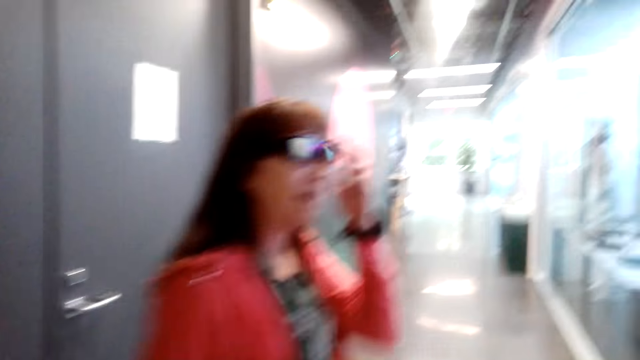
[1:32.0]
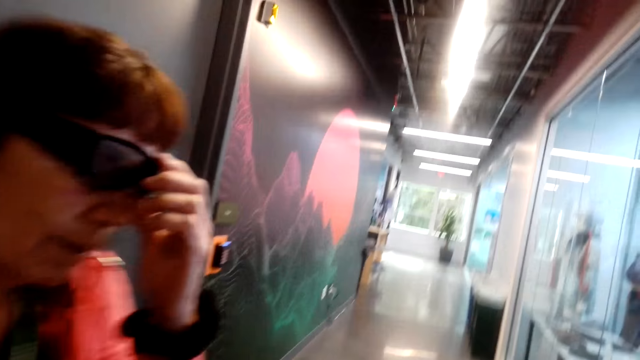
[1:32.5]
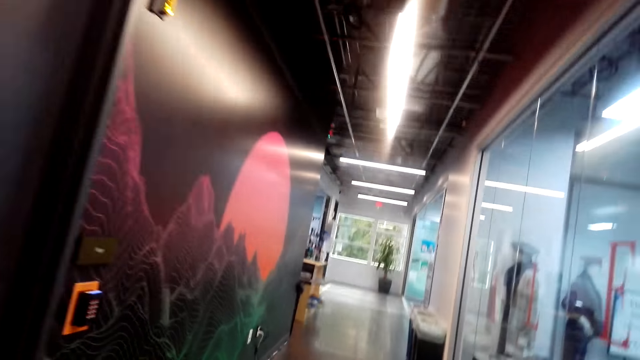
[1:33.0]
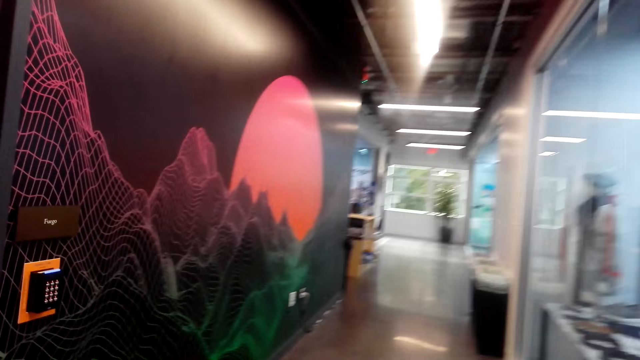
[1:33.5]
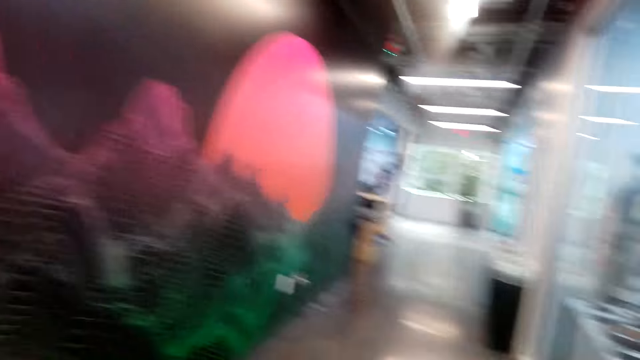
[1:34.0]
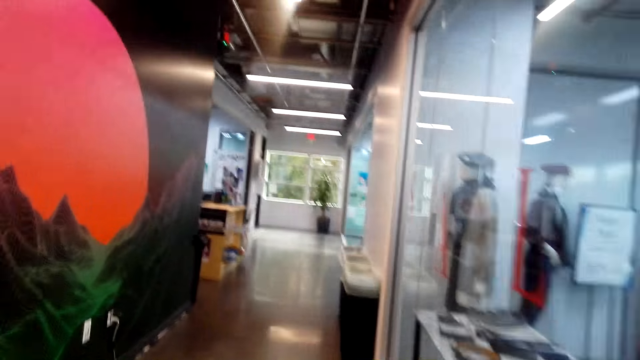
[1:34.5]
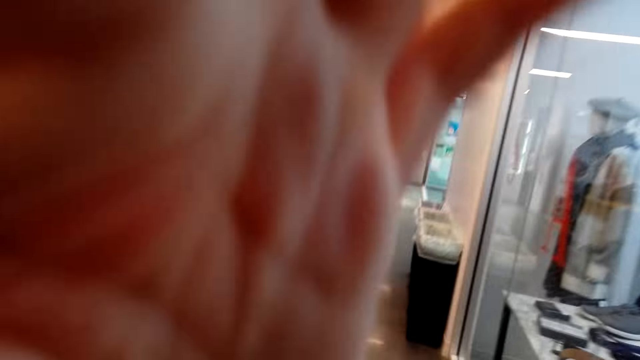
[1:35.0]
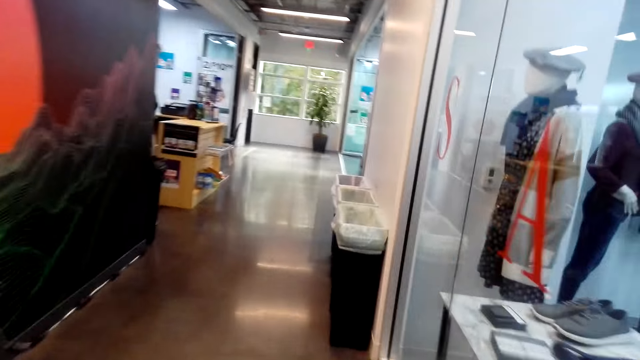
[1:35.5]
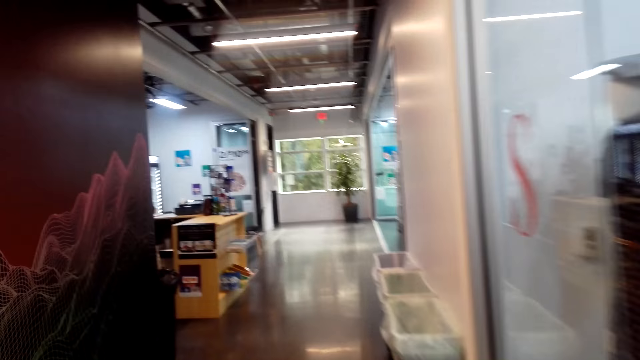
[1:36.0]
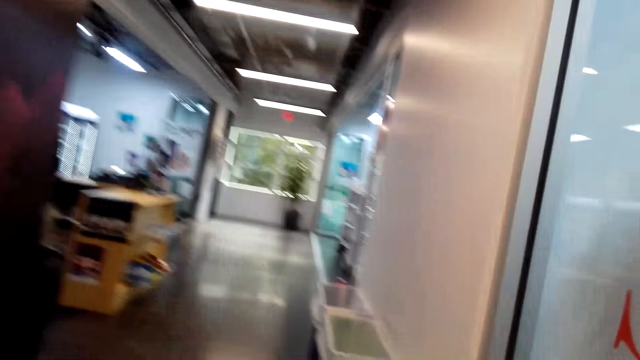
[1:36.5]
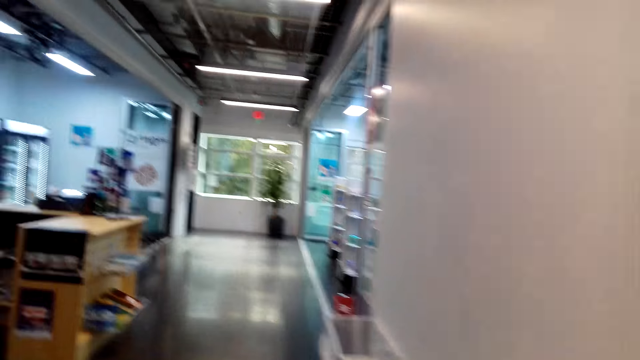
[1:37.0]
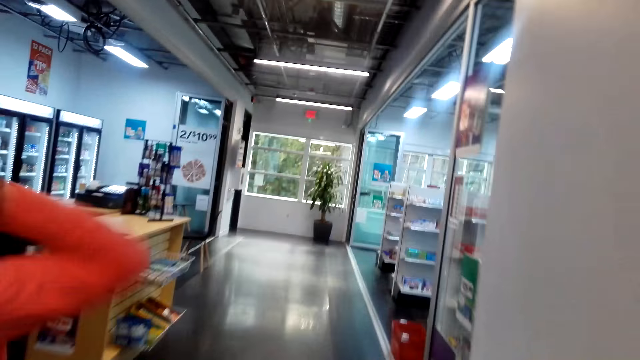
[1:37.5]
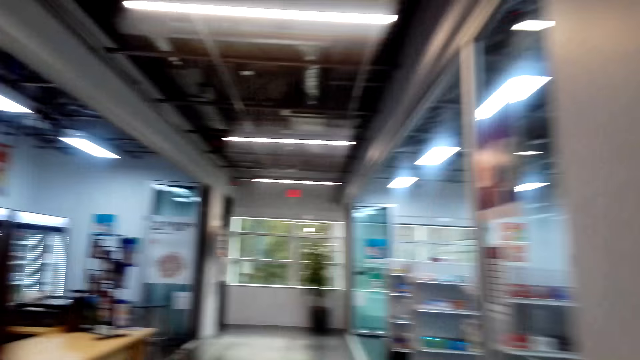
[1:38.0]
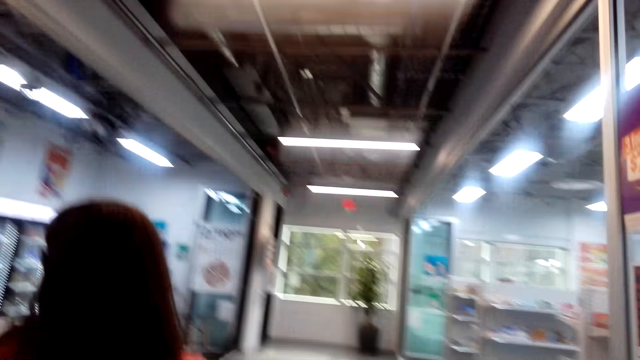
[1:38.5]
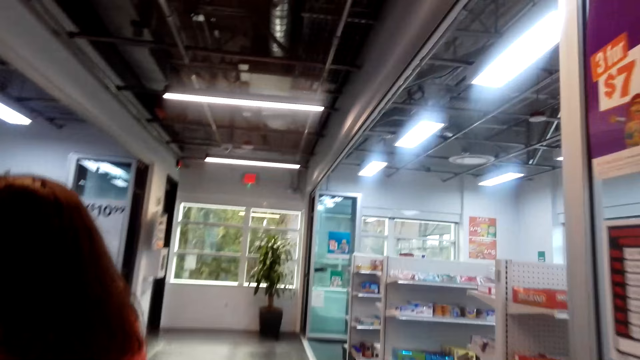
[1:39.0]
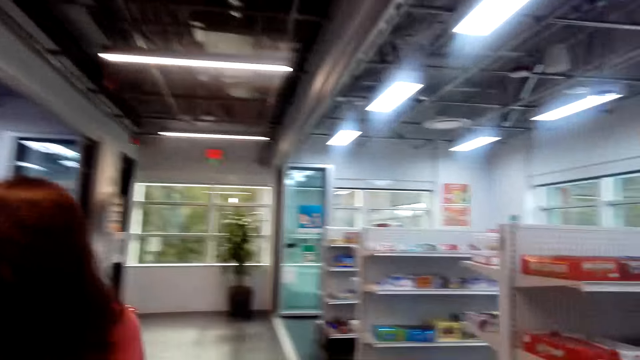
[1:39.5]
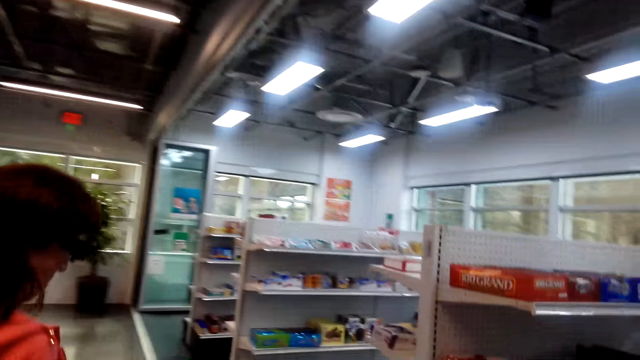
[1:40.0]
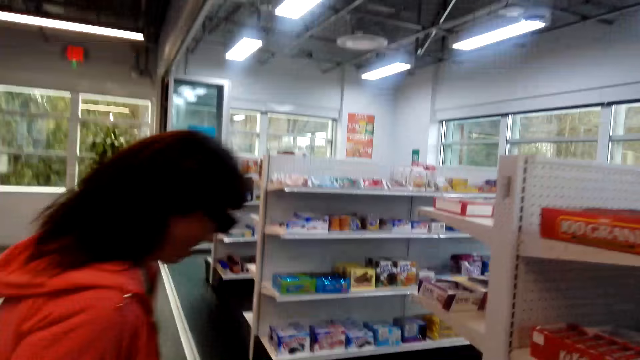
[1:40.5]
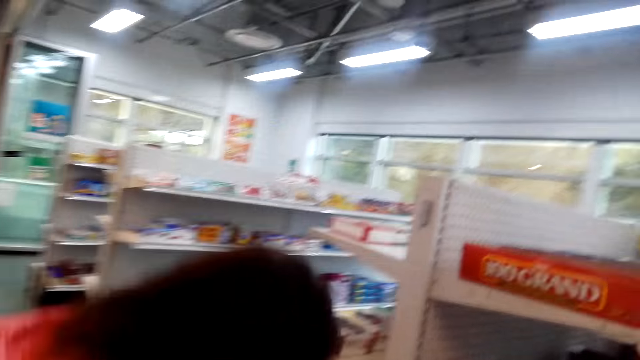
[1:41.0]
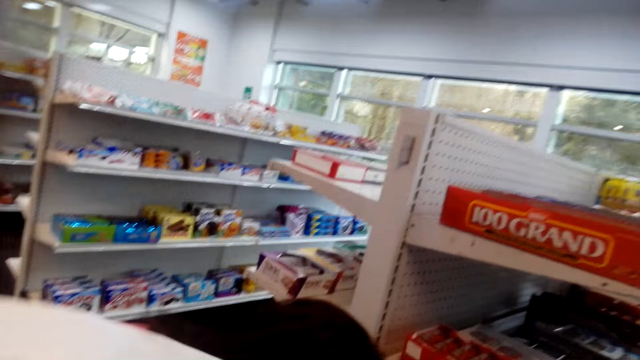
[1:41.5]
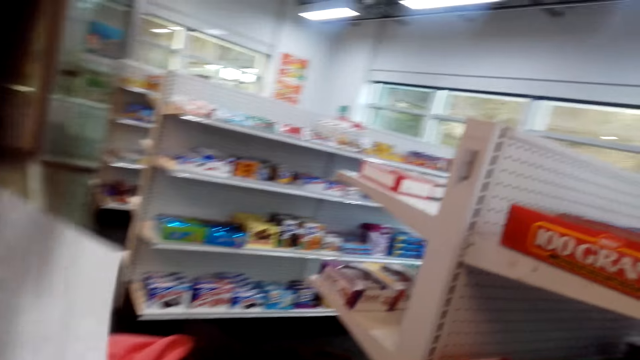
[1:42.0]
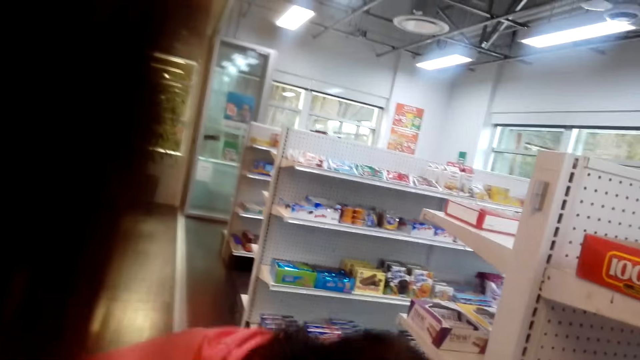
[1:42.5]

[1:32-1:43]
The camera wearer turns around. A lady touches her glasses and talks to the camera wearer. The camera wearer walks on the floor. They talk to the lady. The lady walks on the floor and bends on the floor.

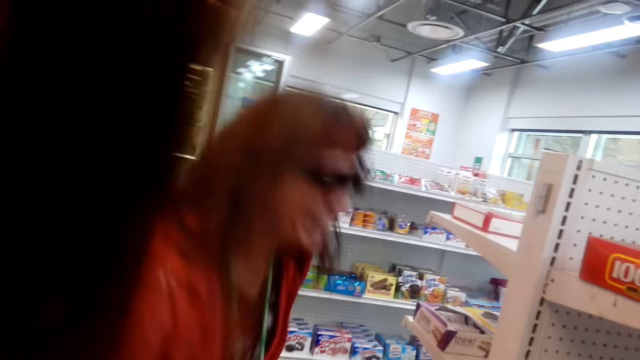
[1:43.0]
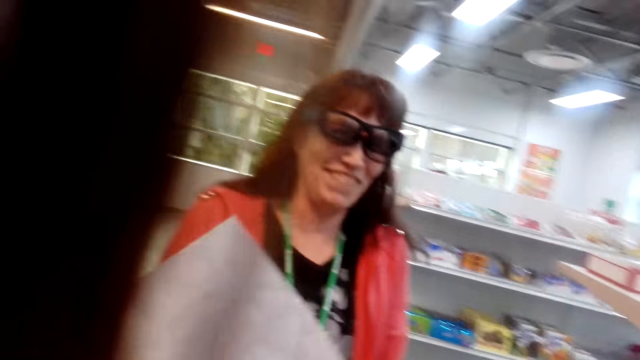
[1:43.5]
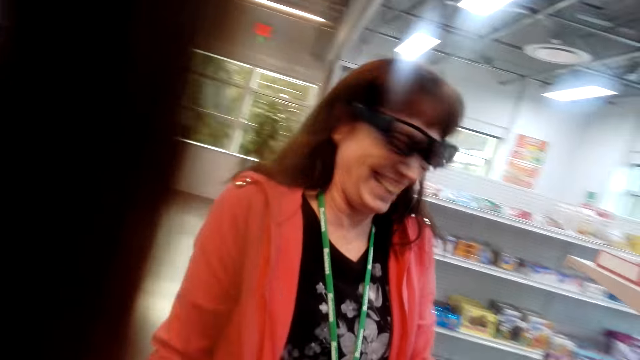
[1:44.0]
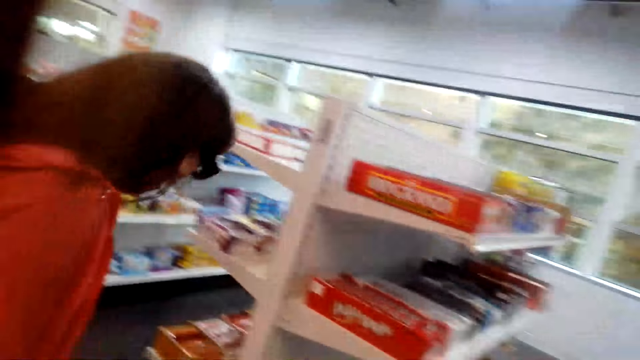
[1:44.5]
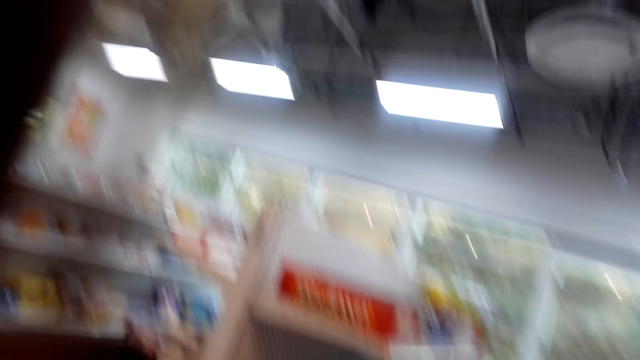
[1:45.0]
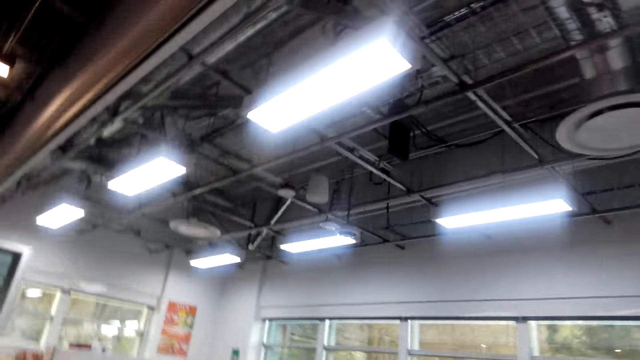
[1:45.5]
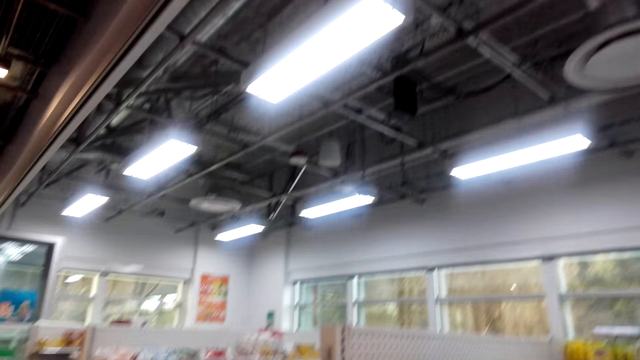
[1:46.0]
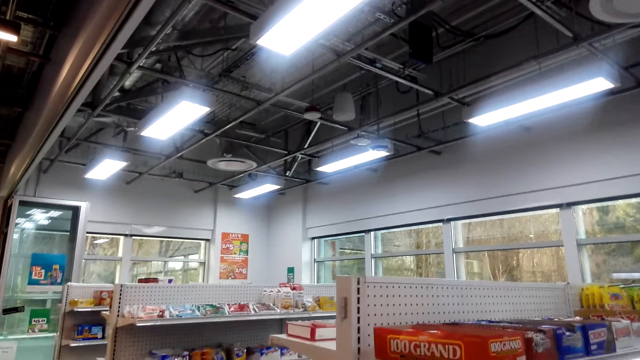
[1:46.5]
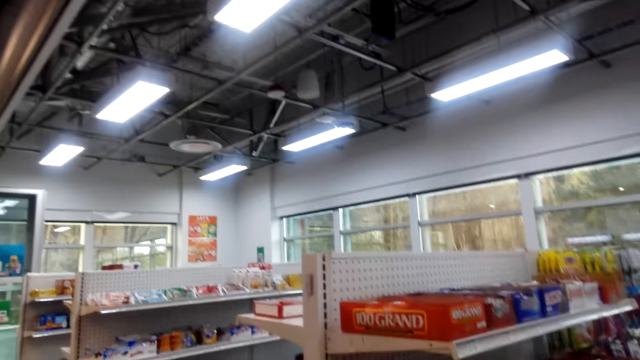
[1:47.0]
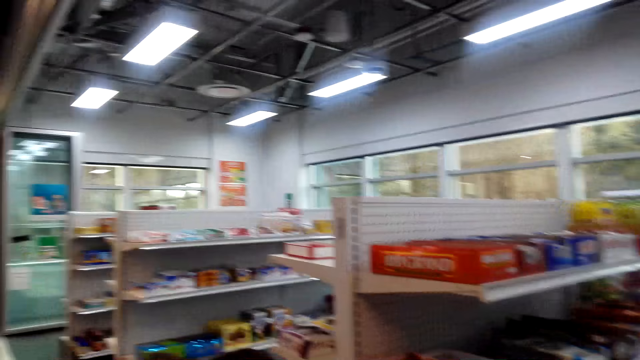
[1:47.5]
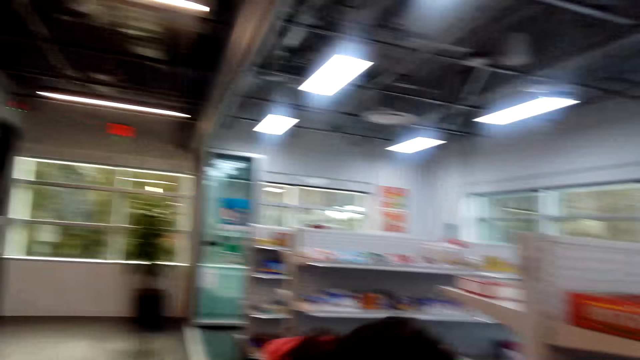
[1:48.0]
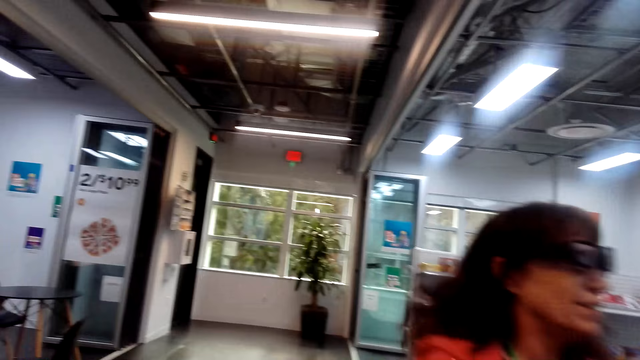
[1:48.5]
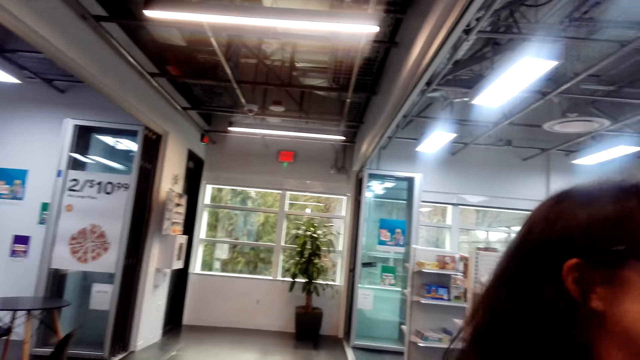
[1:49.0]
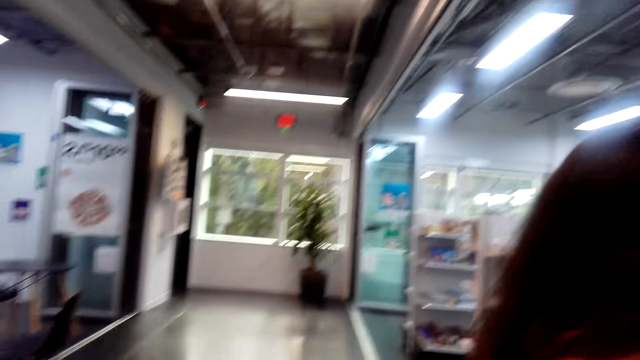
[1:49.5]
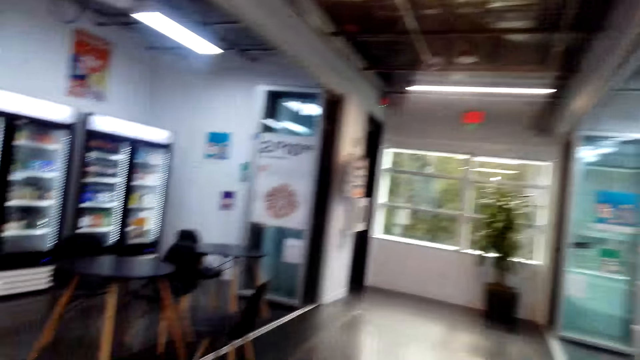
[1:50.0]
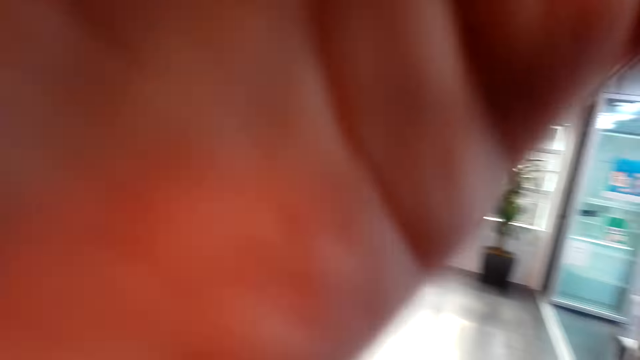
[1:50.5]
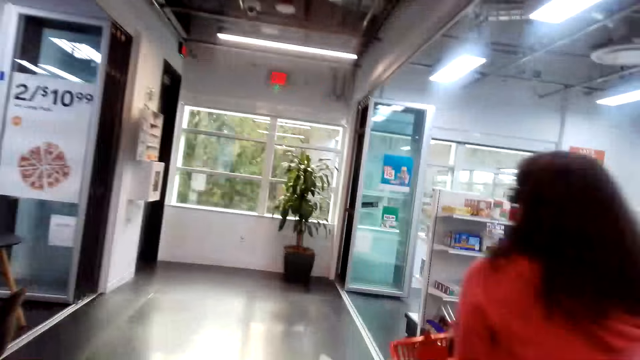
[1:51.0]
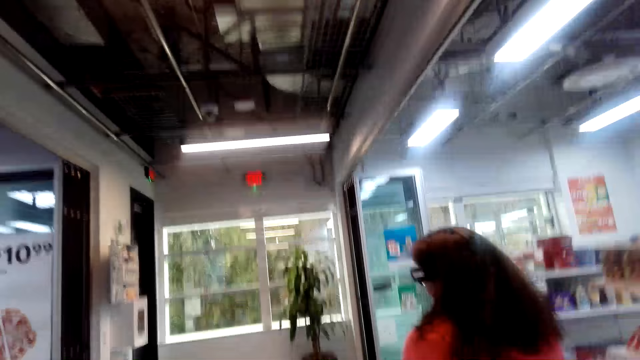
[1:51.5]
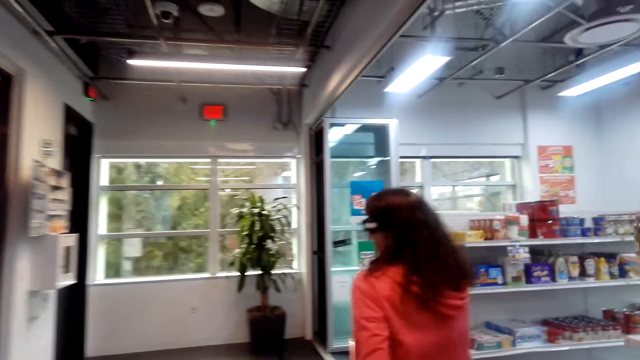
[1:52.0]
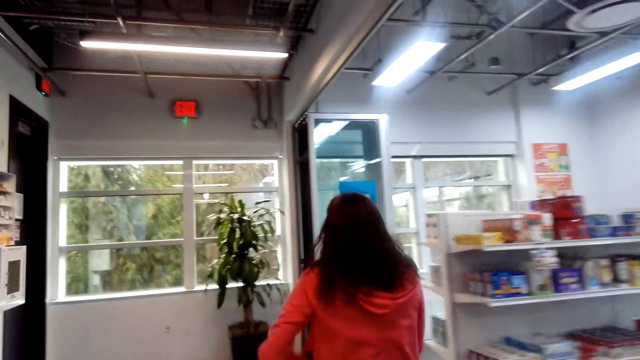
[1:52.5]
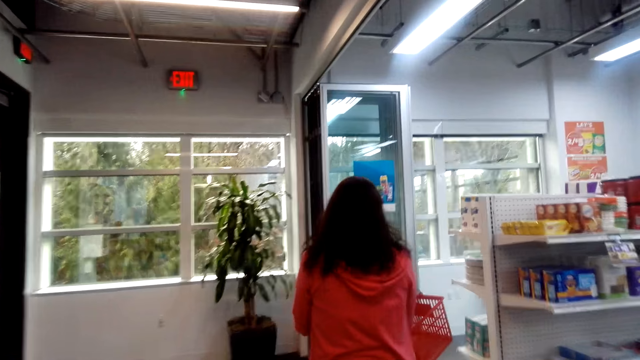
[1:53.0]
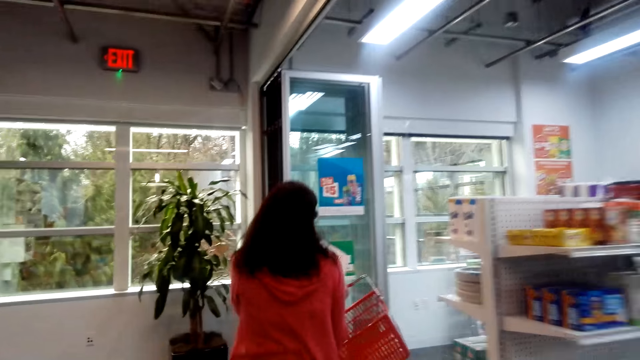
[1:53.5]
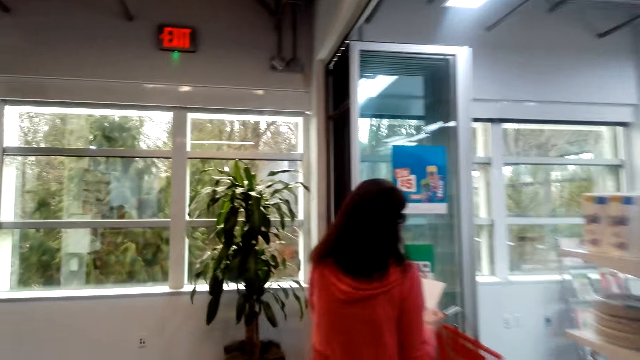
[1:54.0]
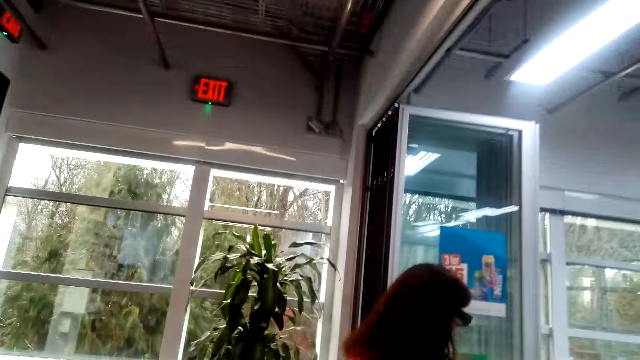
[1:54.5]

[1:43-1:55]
A lady stands. The lady talks and laughs. The camera wearer laughs. The lady bends on the floor. The camera wearer talks. They look around the supermarket. They touch the camera. The lady walks on the floor. The camera wearer walks and talks.
